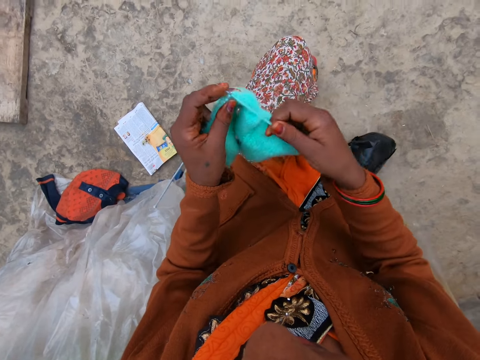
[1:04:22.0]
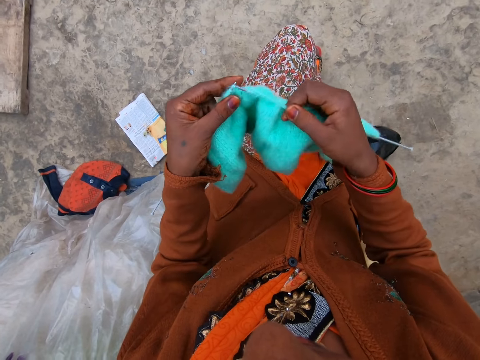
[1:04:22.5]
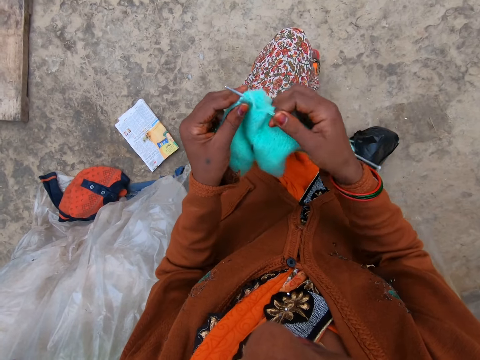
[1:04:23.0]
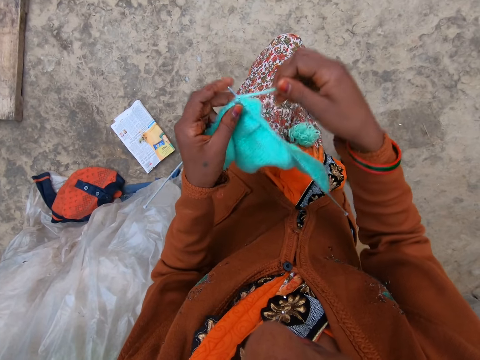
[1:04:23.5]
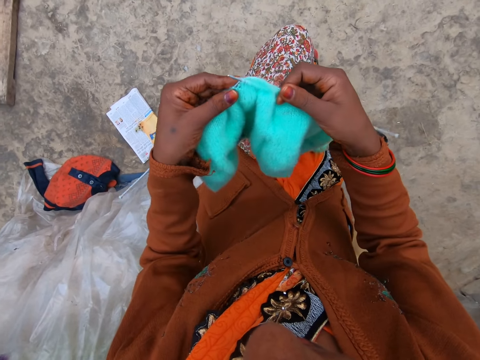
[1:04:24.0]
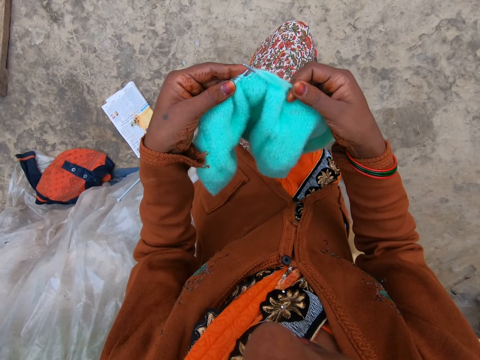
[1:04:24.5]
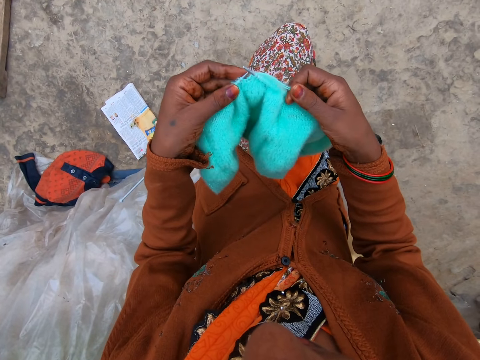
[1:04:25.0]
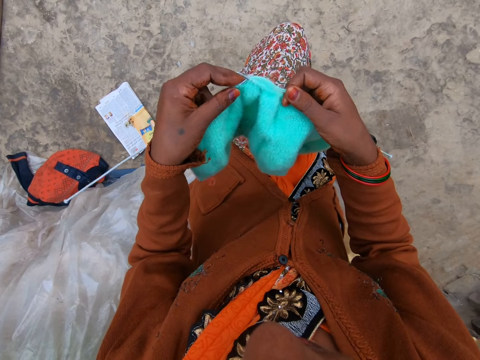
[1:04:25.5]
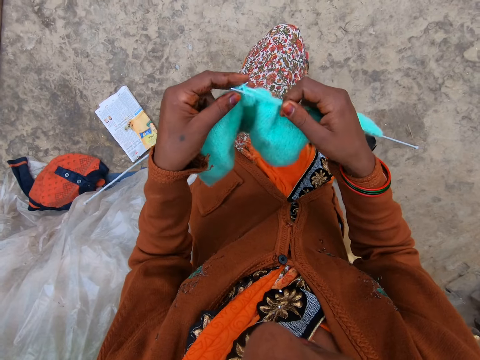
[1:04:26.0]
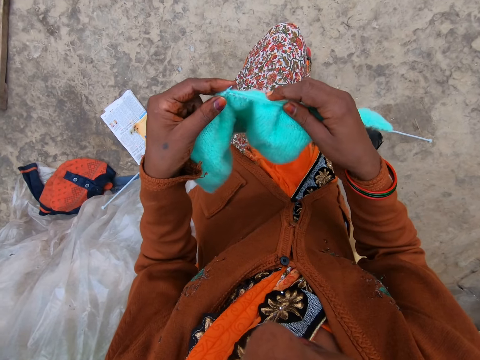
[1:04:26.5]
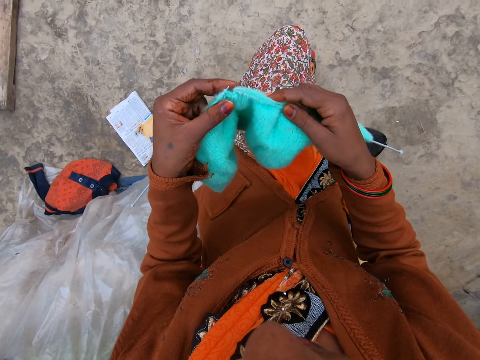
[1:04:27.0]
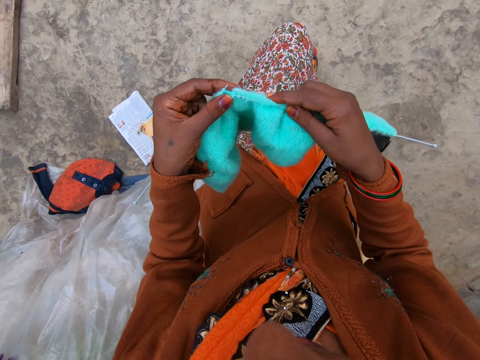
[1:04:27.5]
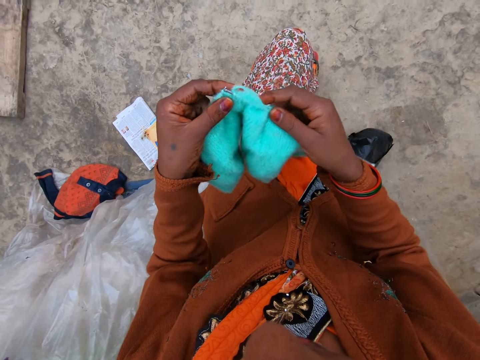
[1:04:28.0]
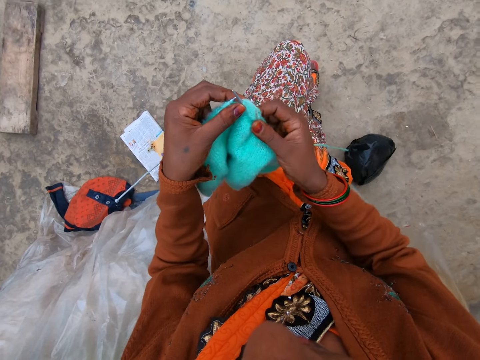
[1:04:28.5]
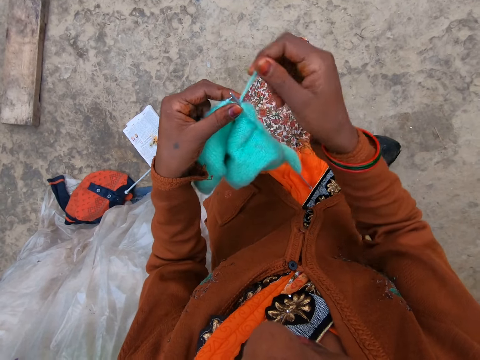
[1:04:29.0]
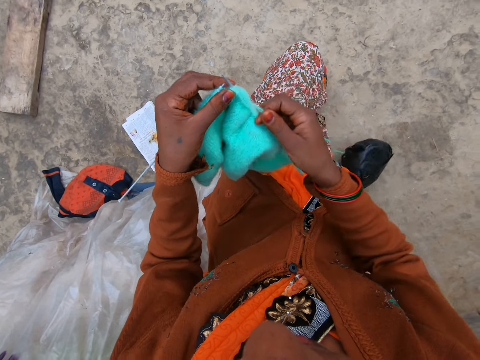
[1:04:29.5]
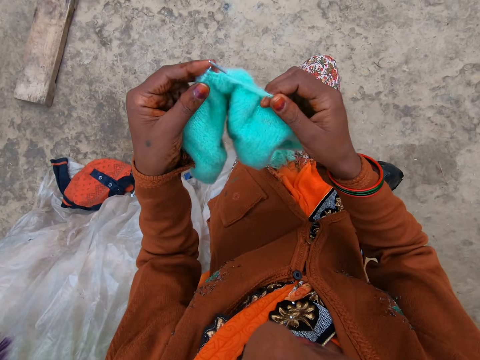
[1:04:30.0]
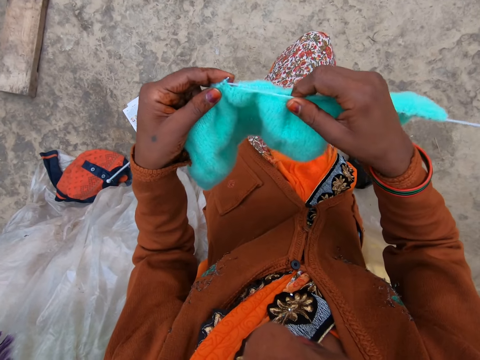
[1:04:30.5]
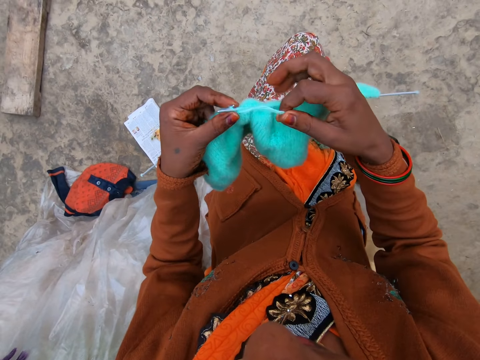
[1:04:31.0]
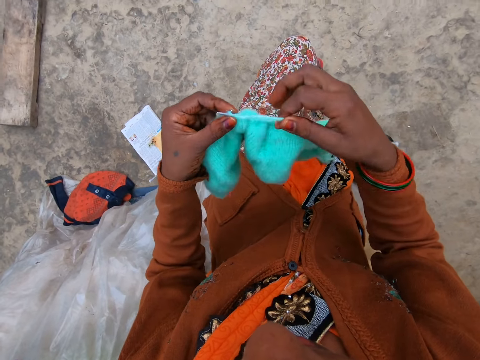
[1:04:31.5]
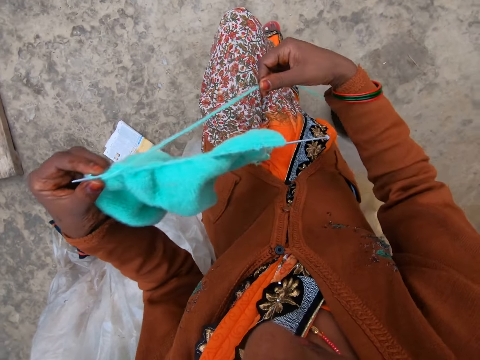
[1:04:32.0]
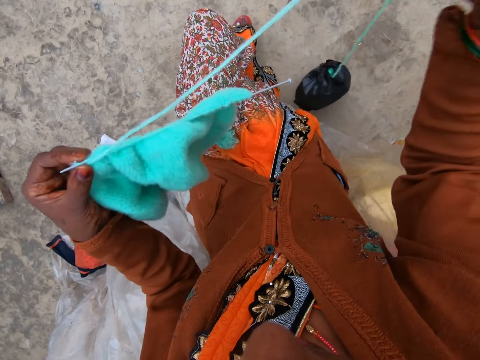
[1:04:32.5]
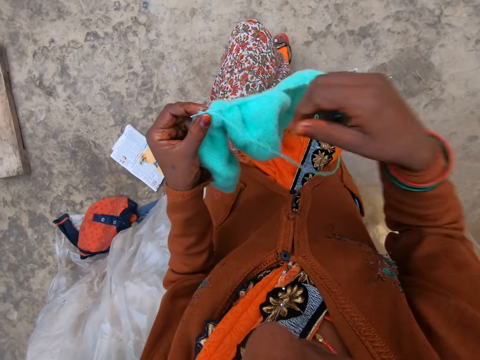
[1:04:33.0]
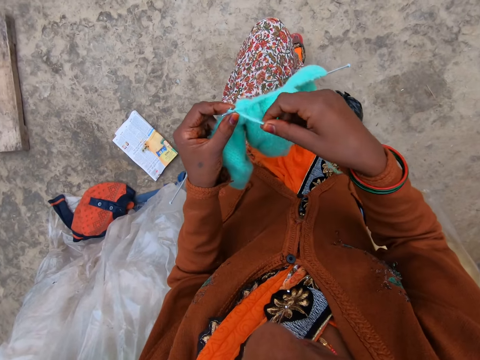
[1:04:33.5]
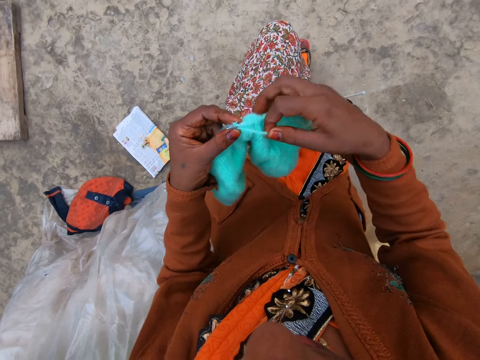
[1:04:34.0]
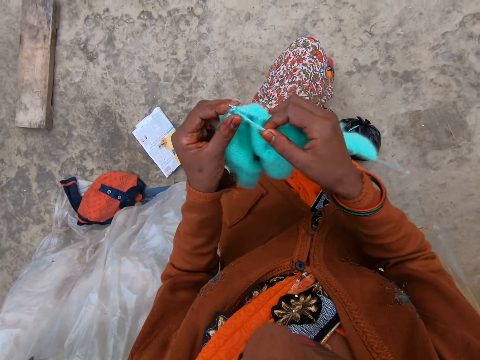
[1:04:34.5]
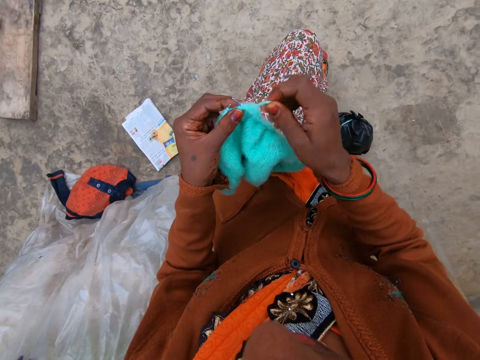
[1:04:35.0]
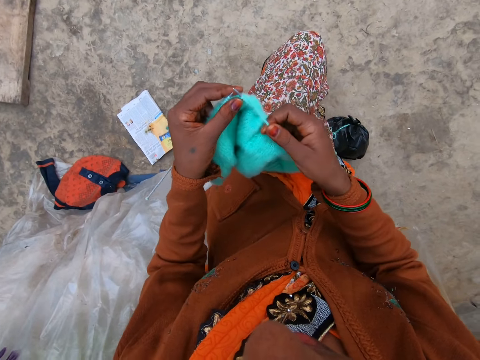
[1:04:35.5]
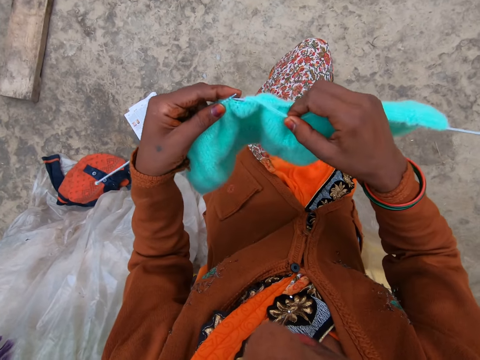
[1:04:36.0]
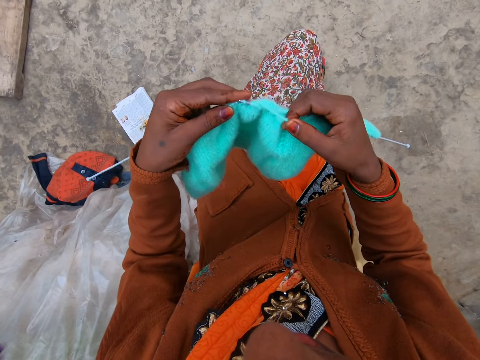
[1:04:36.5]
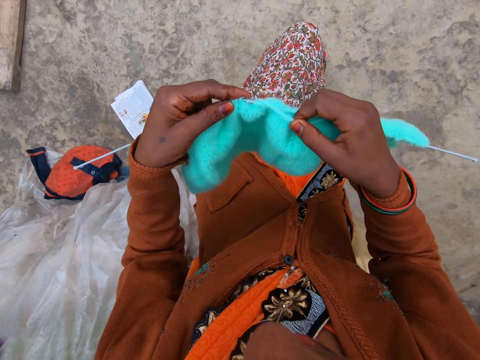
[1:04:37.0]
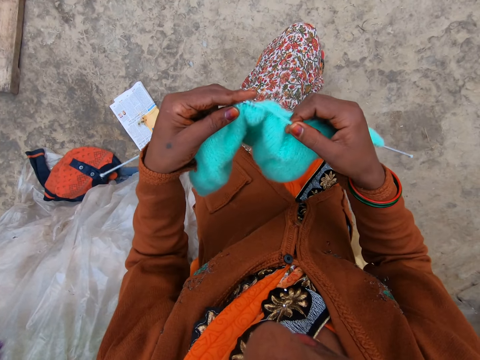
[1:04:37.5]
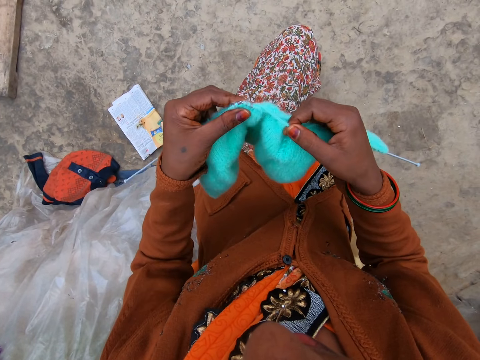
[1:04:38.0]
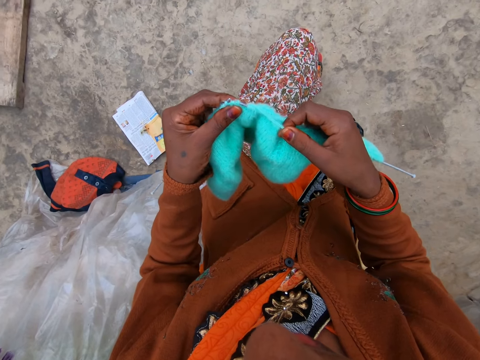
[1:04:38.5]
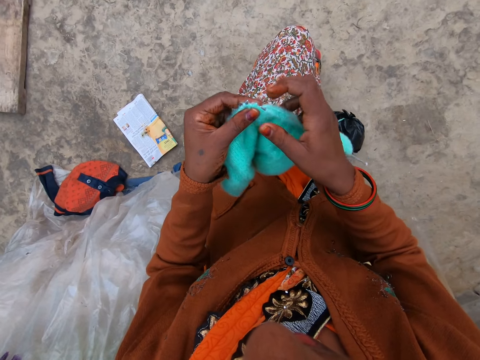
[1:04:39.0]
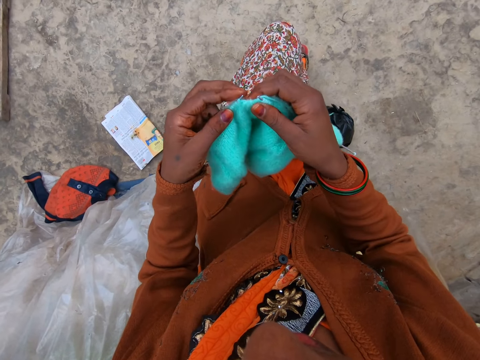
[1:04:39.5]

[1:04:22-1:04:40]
The camera wearer coils a knitting thread on a knitting needle. She knits a piece of fabric with the knitting needle. She coils the knitting thread on the knitting needle. She knits the piece of fabric with the knitting needle. She coils the knitting thread on the knitting needle. She knits the piece of fabric with the knitting needle. She straightens the knitting thread with her hand. She pulls the thread. She coils the knitting thread on the knitting needle. She knits the piece of fabric with the knitting needle. She coils the knitting thread on the knitting needle. She knits the piece of fabric with the knitting needle.

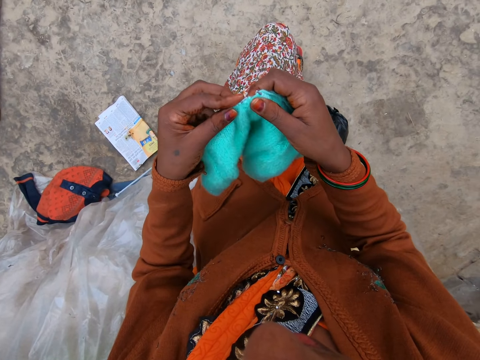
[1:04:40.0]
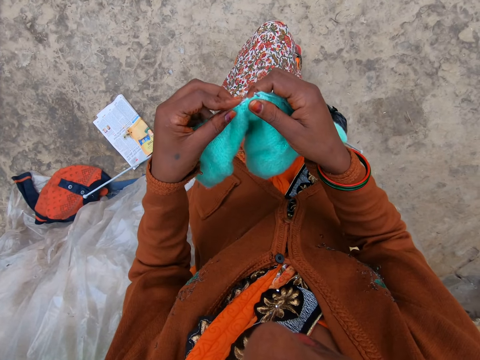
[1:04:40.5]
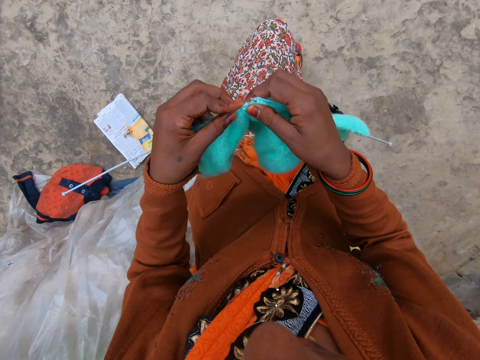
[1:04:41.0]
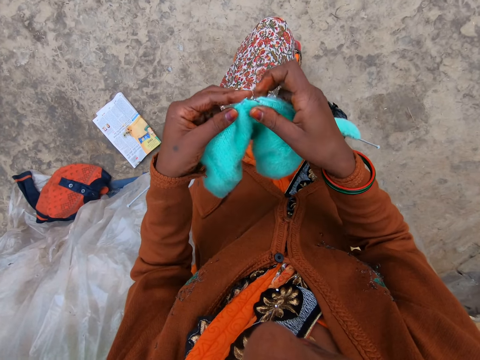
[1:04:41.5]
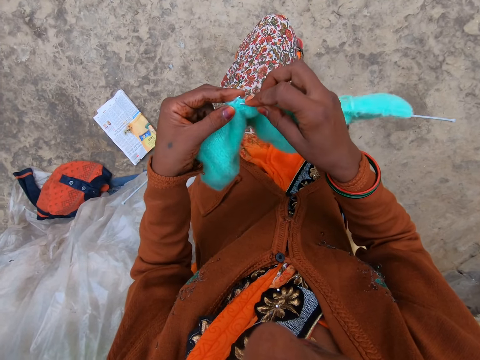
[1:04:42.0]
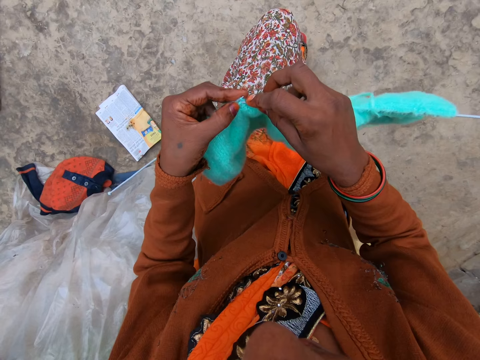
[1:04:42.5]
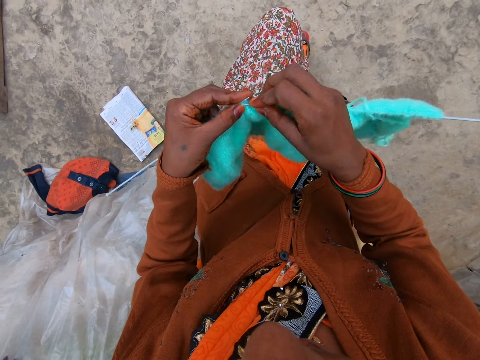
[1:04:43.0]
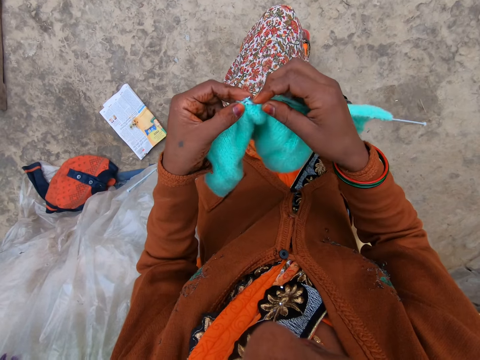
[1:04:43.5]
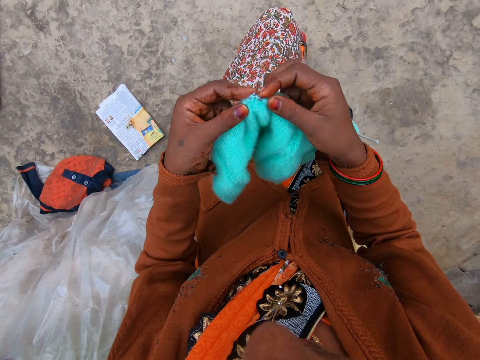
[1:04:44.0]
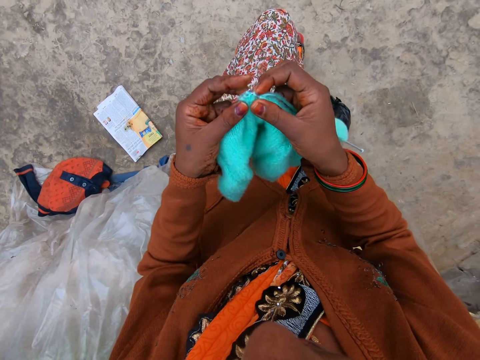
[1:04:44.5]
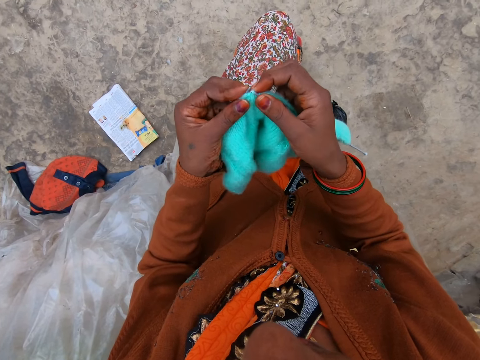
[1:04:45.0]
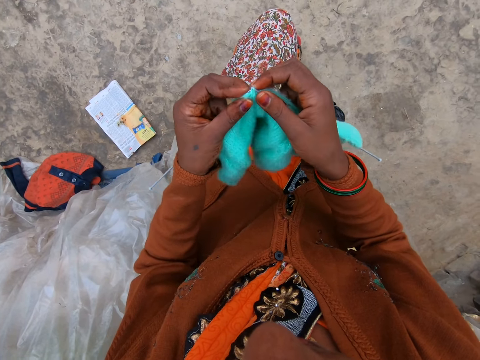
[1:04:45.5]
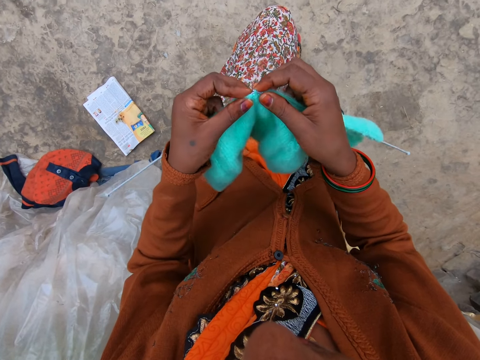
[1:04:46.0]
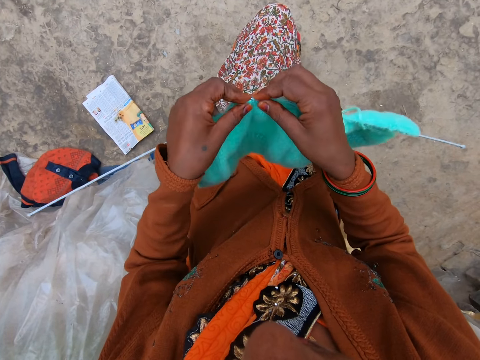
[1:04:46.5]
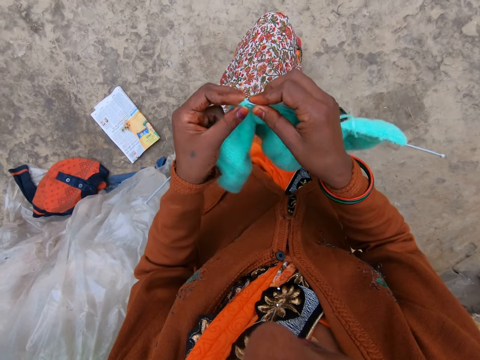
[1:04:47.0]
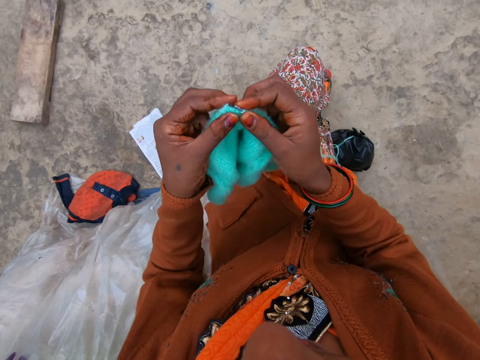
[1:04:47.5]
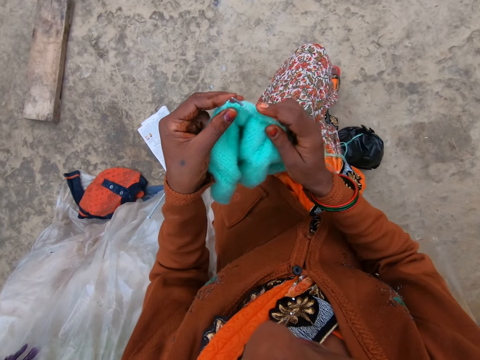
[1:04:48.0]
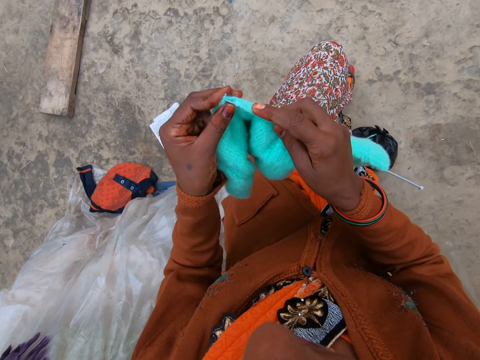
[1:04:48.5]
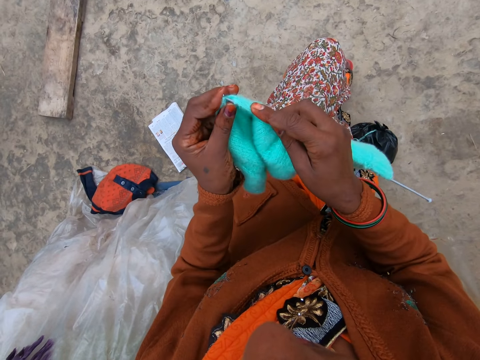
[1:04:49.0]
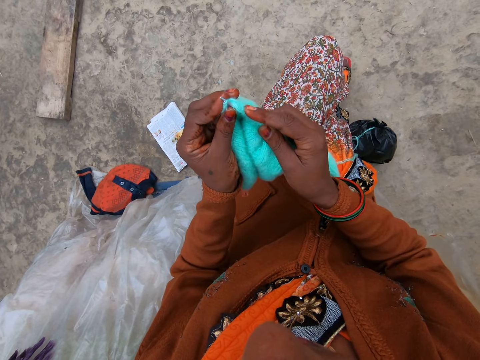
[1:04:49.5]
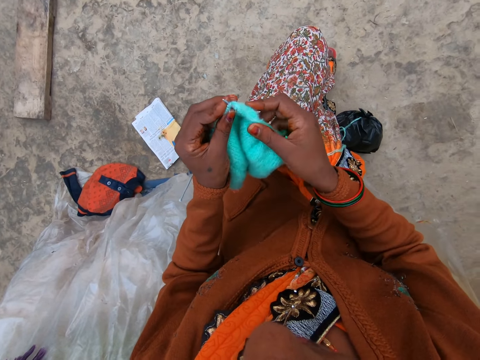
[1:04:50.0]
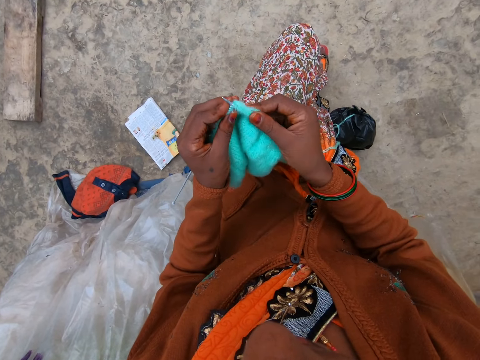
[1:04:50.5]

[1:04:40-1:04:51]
The camera wearer adjusts a knitted fabric on a lap. They knit a piece of fabric with a knitting needle.
